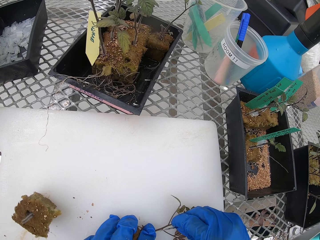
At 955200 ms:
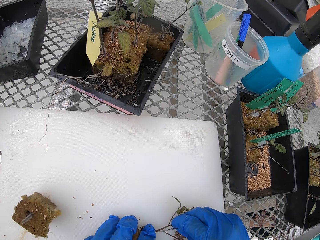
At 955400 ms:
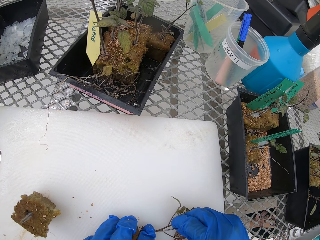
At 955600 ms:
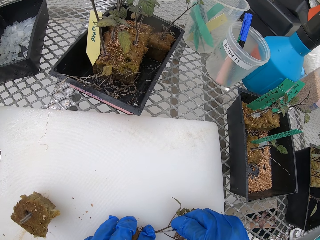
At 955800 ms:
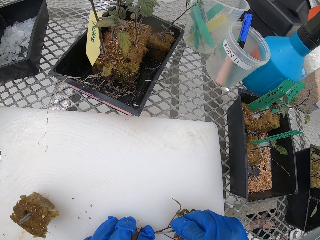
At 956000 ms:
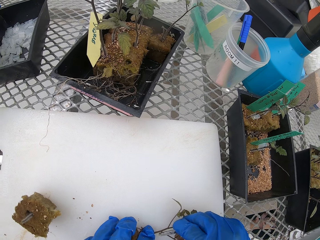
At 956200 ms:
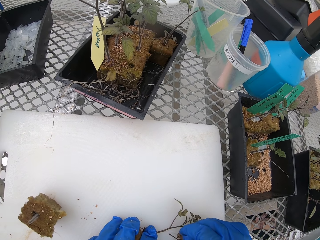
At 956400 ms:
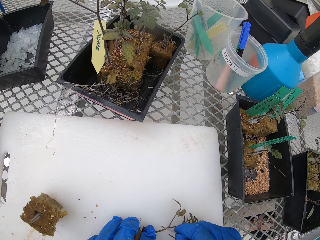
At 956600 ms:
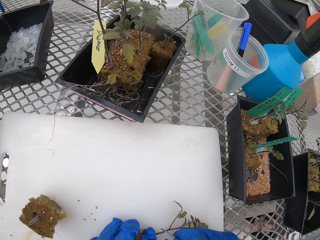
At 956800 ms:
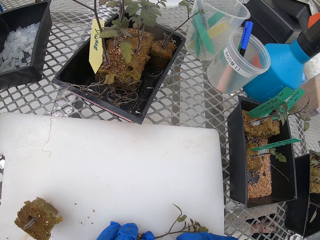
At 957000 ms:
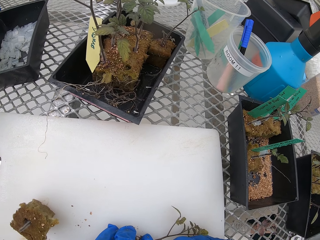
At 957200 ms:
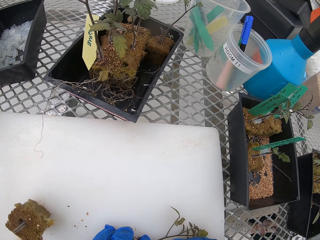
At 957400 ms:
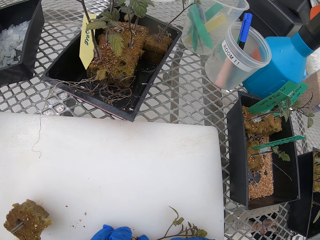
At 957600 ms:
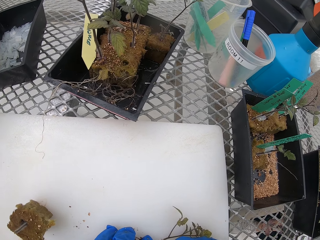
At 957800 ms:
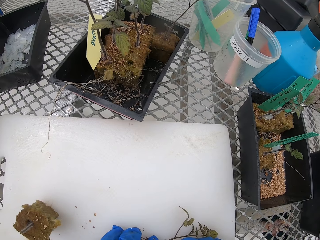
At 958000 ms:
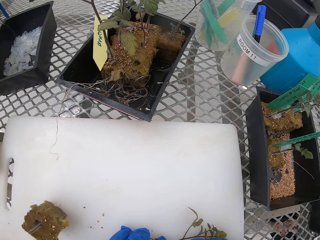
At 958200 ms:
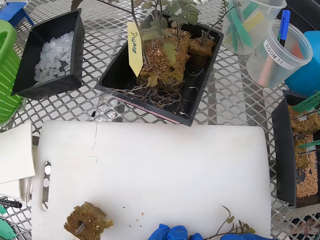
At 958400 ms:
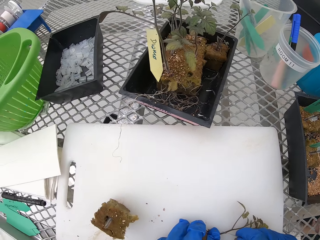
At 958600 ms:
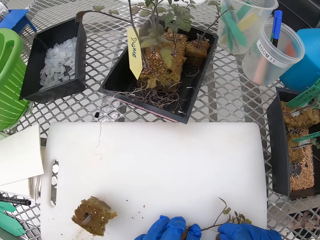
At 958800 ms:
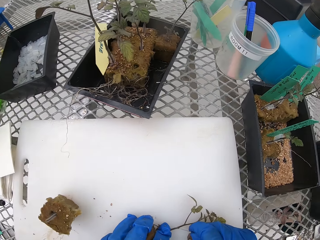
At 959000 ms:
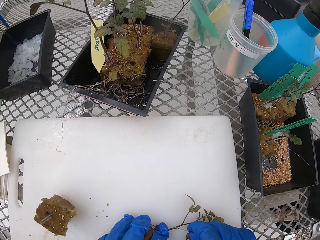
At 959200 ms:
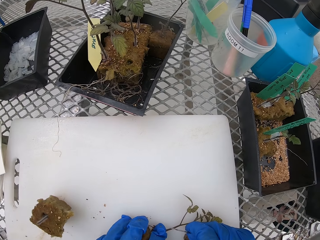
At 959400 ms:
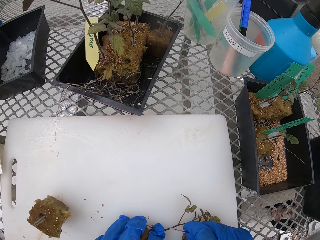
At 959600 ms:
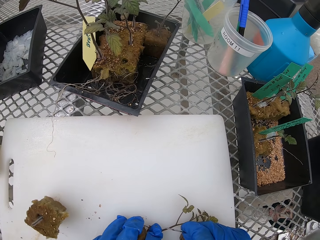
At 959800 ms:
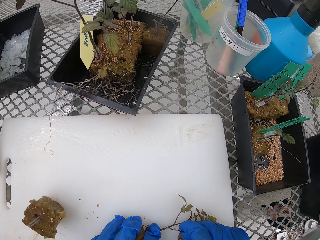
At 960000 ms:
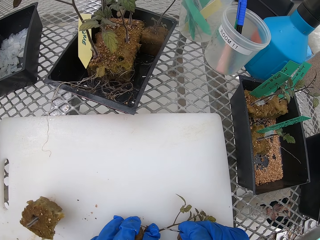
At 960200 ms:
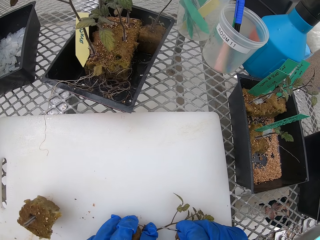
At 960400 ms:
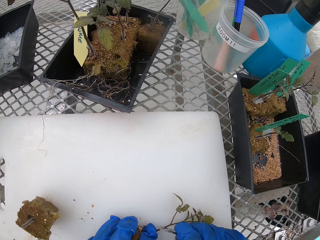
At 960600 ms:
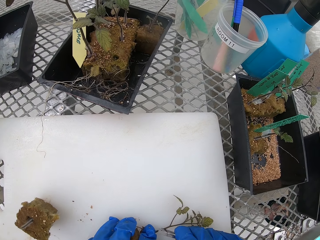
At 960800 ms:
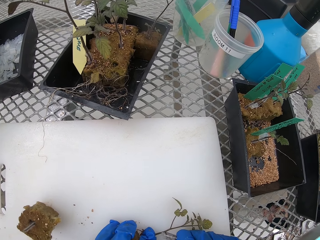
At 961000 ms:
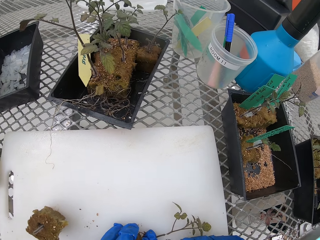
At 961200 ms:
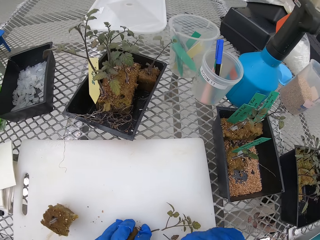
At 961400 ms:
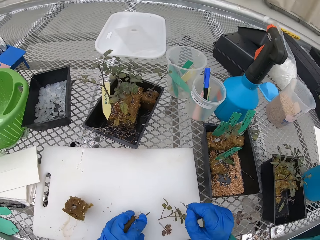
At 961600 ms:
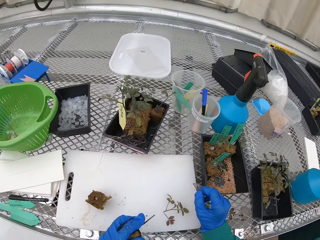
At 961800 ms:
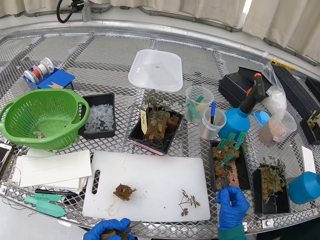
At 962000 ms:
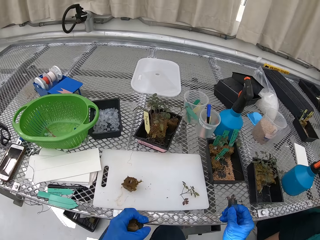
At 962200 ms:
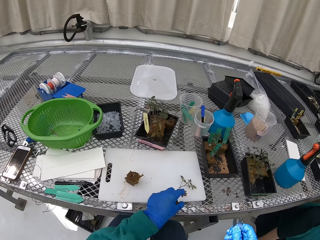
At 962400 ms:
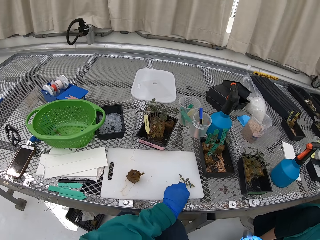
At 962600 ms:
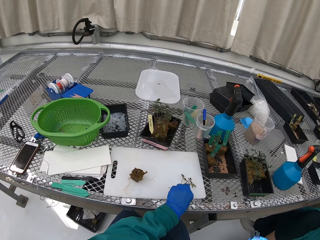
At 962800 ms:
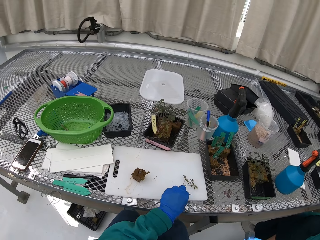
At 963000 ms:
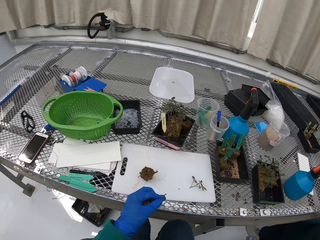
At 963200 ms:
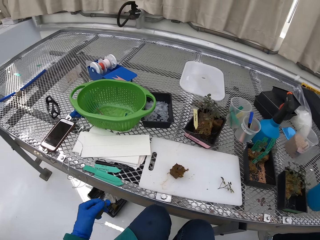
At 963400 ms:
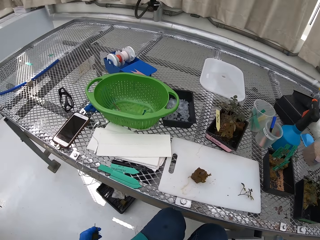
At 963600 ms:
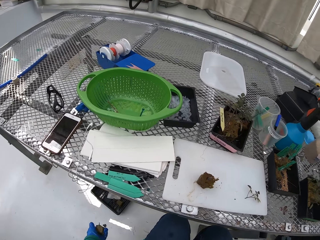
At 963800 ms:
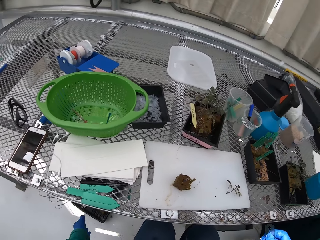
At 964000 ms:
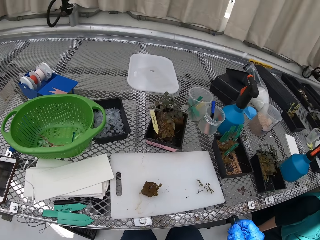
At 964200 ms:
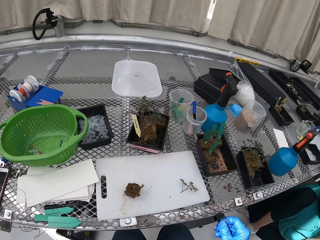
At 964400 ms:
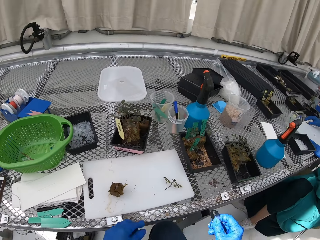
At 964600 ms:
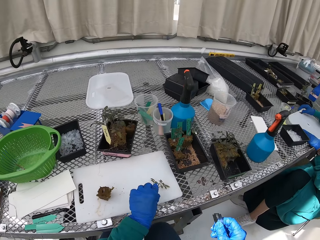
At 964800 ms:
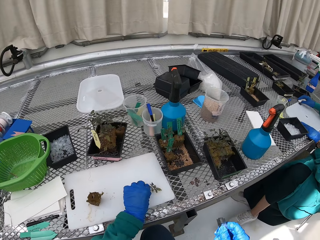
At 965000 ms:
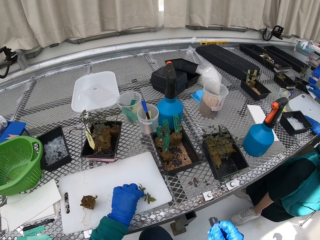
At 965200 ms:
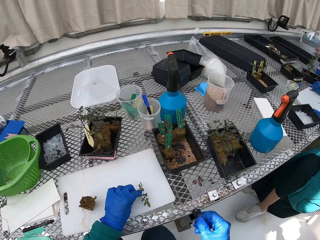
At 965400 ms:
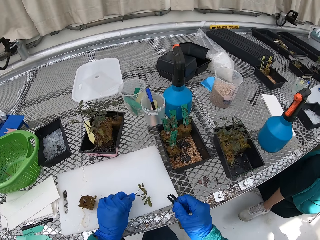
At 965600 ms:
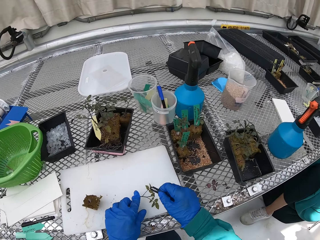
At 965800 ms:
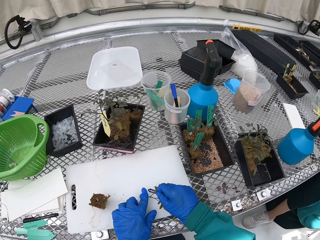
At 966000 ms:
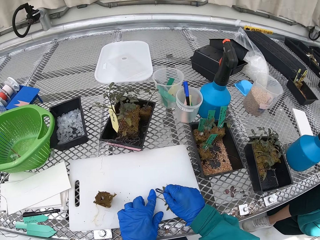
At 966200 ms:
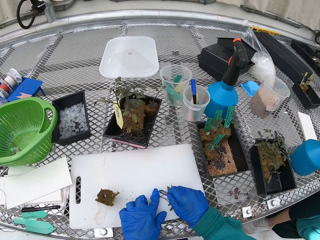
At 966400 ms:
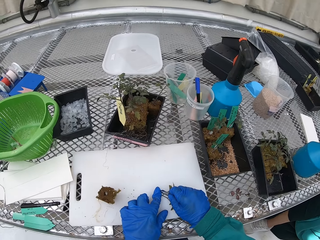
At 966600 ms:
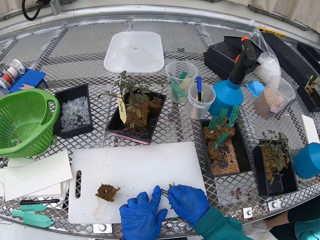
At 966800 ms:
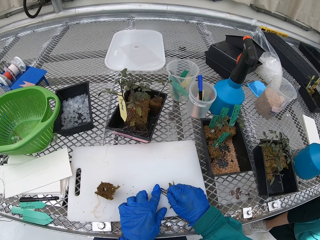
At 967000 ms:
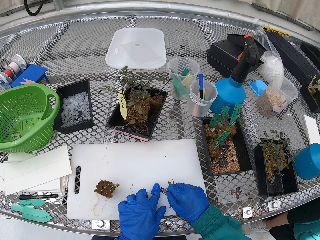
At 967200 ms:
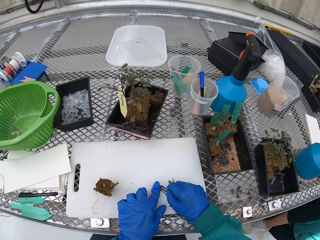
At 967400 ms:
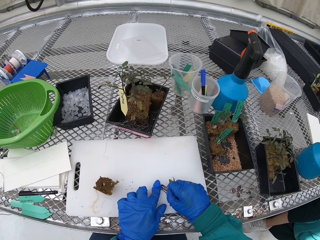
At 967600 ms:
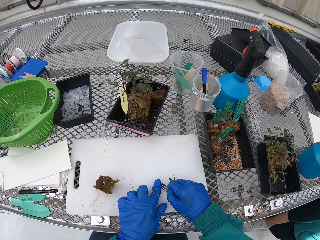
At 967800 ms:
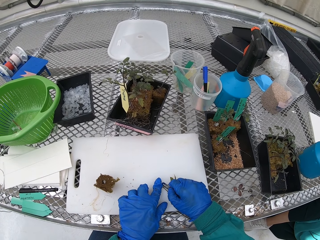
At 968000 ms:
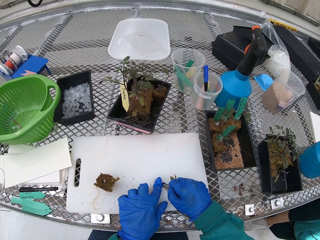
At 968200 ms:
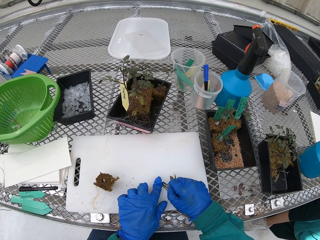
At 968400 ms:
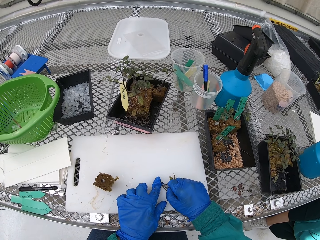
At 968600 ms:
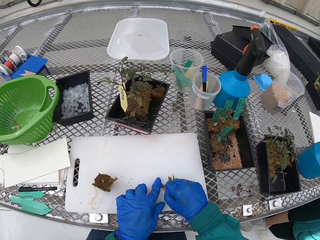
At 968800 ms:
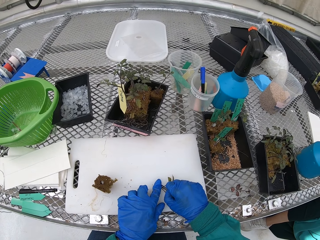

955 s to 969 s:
The camera wearer cuts the flower. They throw the part of the plant away. They cut the plant.

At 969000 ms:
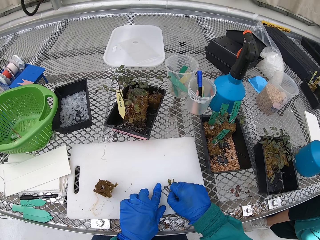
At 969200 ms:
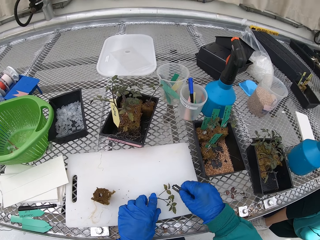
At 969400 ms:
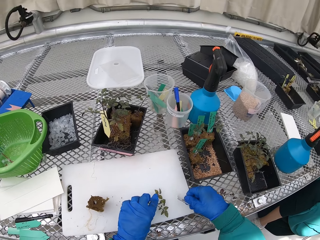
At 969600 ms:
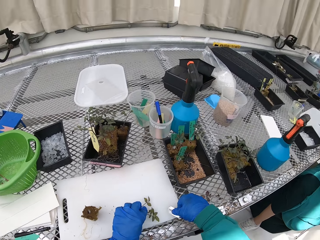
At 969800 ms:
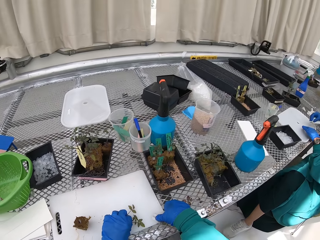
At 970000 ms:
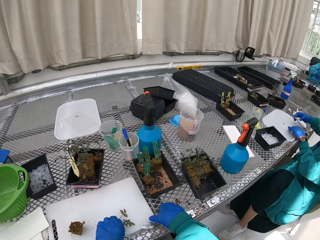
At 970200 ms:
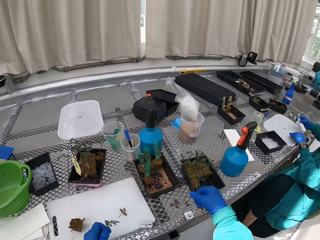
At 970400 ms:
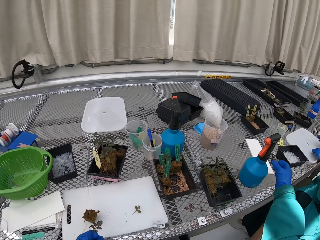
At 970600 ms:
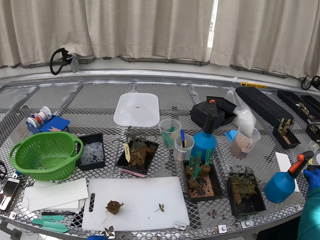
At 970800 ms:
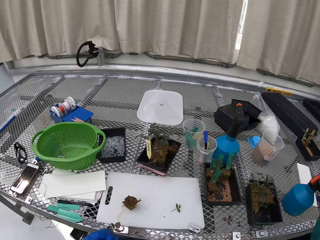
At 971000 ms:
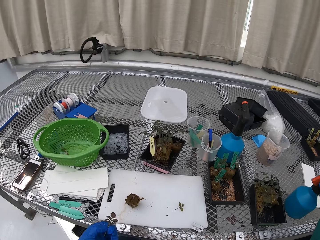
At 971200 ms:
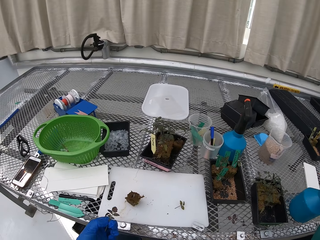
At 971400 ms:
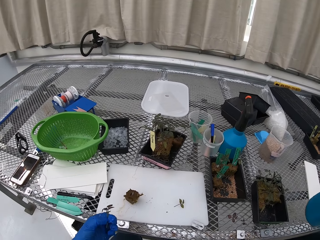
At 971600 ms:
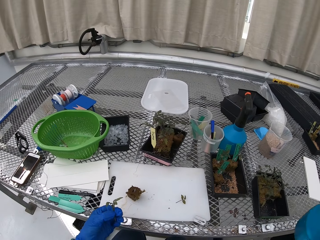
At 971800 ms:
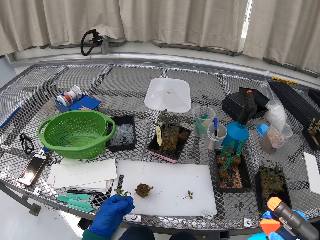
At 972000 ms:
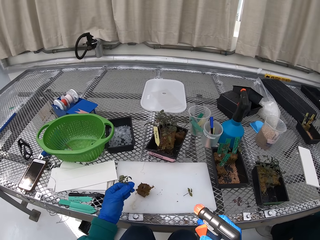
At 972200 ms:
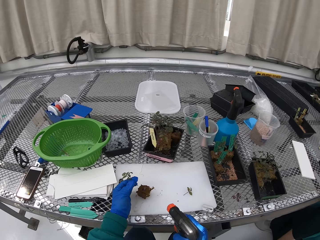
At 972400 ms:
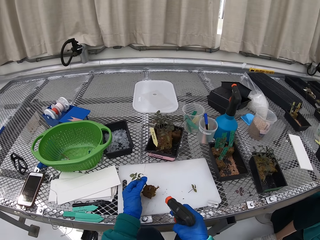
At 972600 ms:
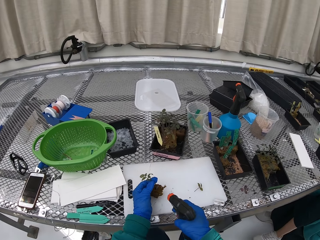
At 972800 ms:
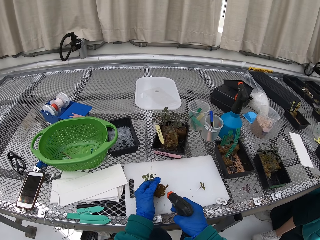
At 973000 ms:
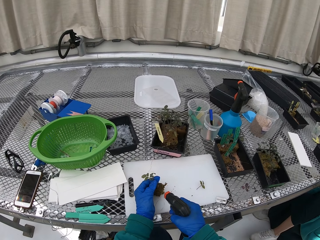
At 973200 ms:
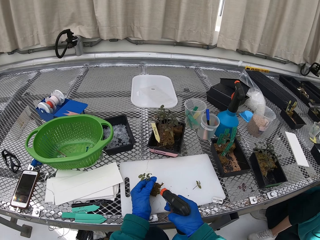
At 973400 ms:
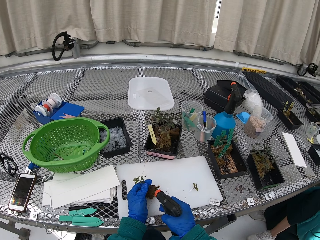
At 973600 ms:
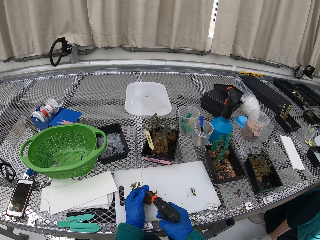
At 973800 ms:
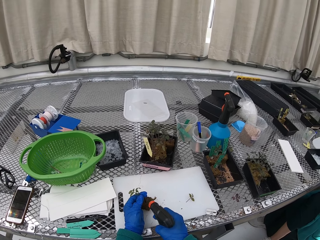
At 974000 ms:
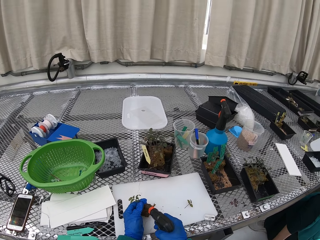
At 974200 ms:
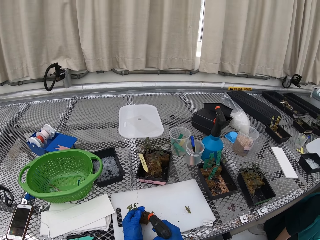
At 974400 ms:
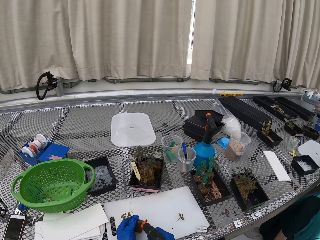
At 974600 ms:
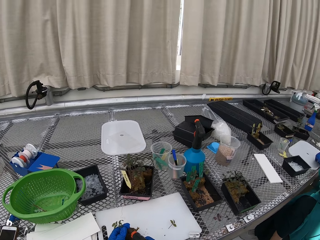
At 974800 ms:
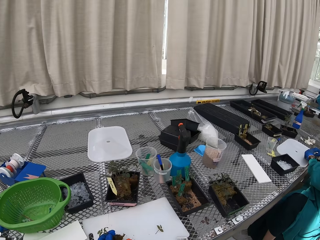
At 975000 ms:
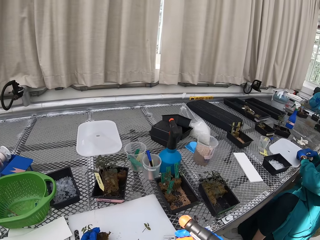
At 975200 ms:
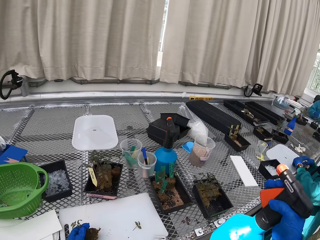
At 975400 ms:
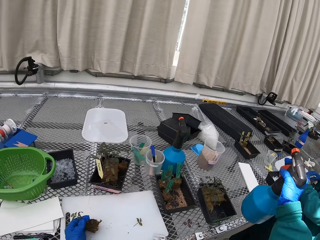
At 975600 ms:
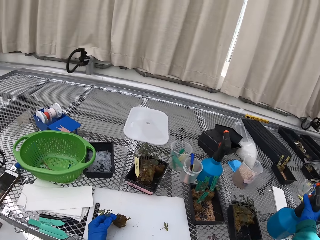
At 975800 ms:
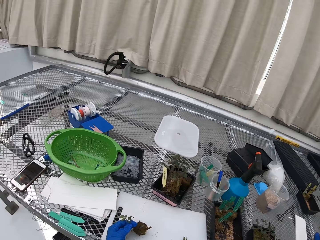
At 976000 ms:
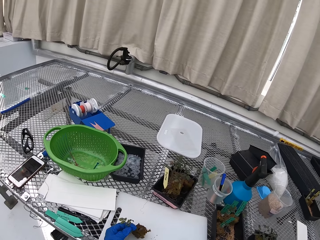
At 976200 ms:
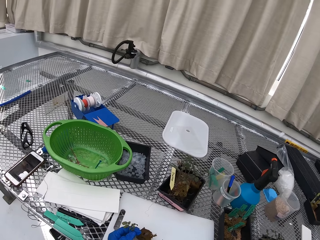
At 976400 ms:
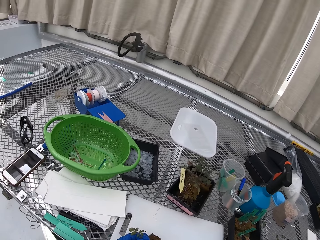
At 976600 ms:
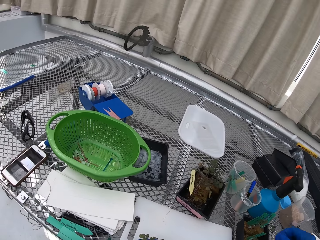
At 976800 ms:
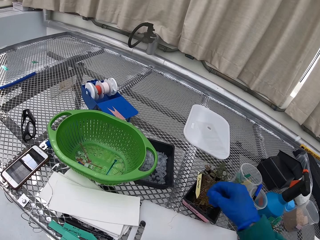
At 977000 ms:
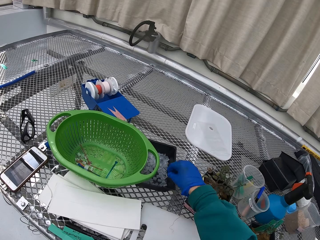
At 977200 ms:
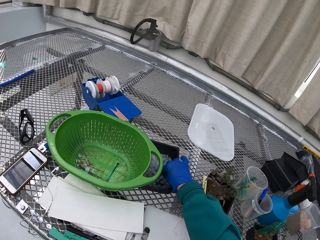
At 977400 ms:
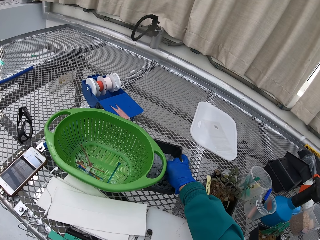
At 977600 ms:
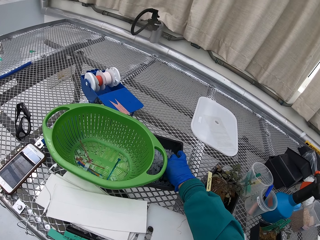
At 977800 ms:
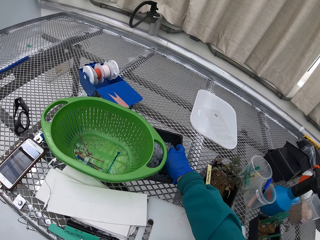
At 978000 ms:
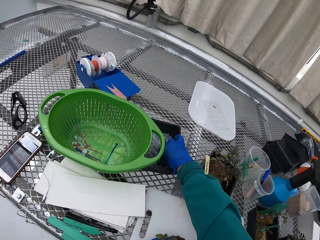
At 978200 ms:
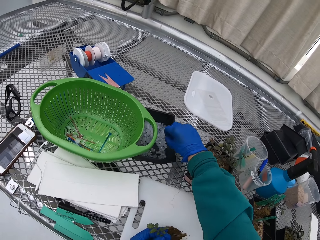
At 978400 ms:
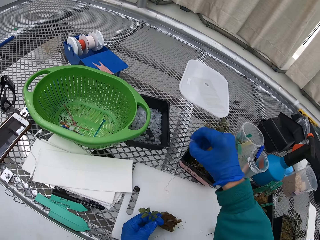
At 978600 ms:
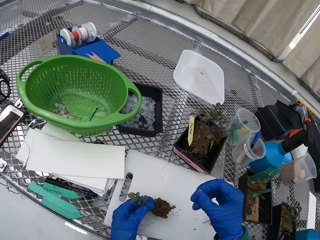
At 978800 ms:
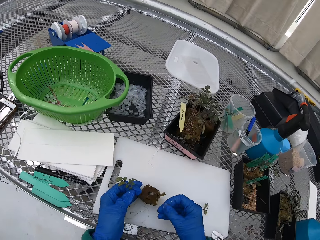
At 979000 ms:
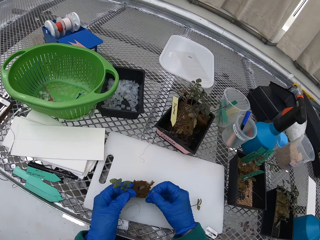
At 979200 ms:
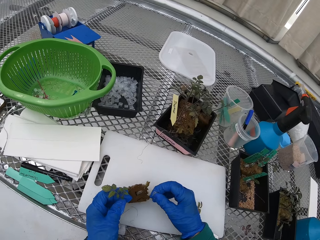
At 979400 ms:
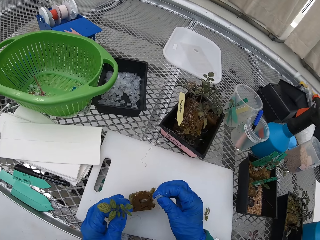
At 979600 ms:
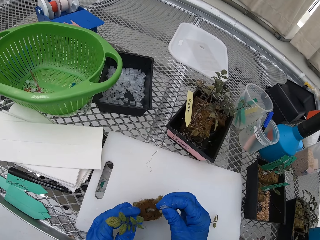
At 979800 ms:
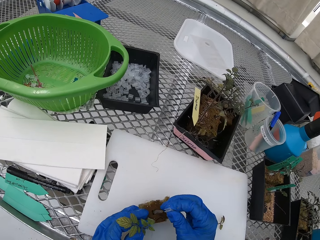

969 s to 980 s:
The camera wearer puts the razor down. They pick up the spray. They cut the two flowers into three pieces with the razor. They spray something on the plant. They put the spray down. They pick up a small container.
